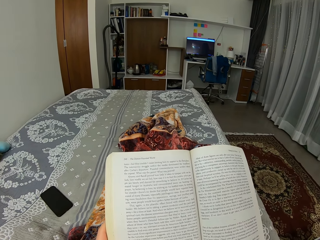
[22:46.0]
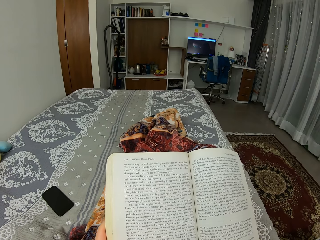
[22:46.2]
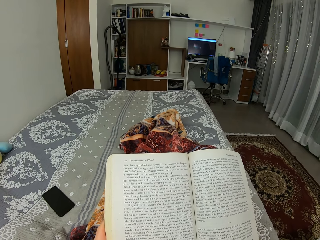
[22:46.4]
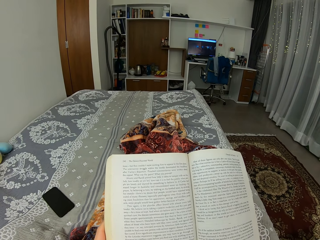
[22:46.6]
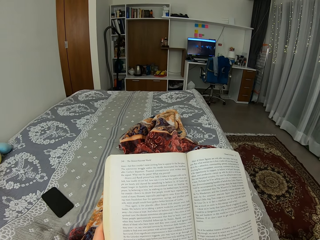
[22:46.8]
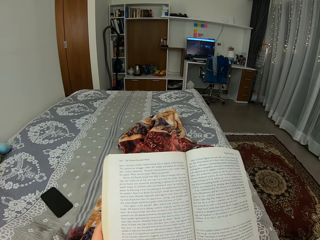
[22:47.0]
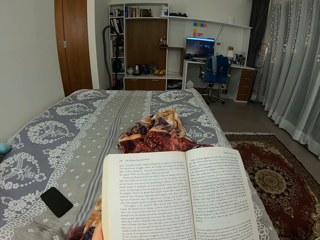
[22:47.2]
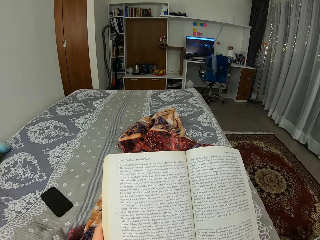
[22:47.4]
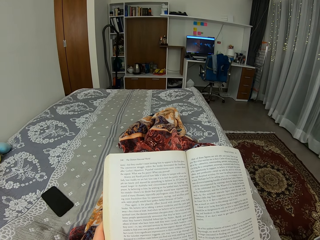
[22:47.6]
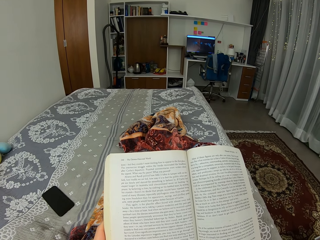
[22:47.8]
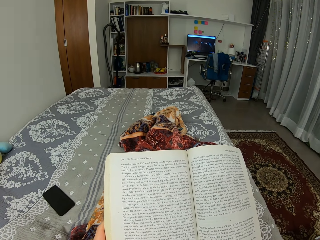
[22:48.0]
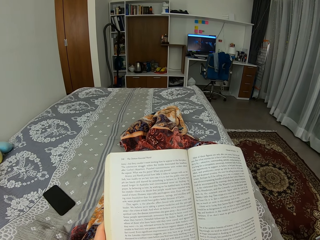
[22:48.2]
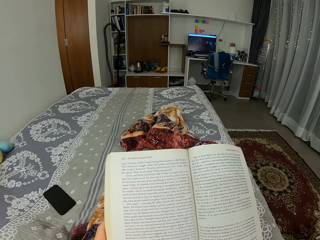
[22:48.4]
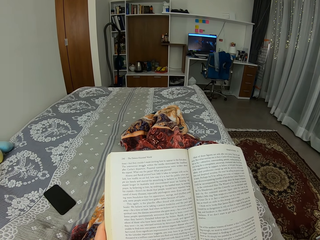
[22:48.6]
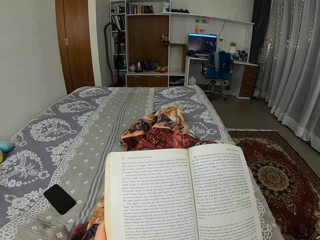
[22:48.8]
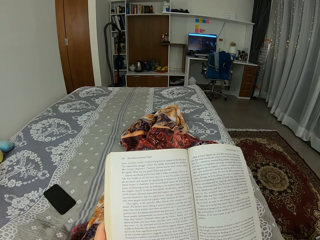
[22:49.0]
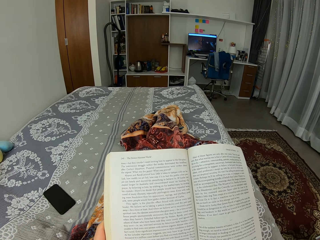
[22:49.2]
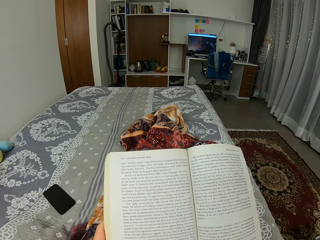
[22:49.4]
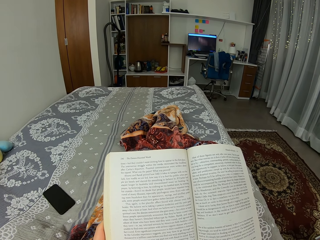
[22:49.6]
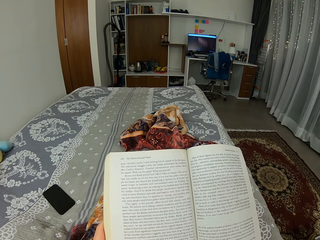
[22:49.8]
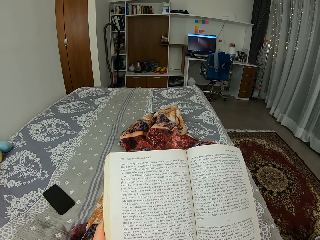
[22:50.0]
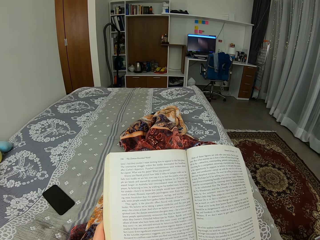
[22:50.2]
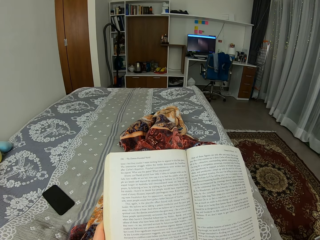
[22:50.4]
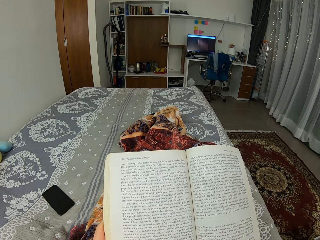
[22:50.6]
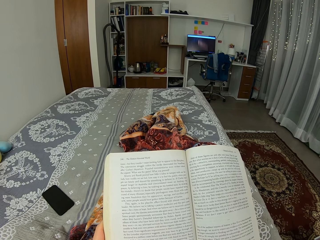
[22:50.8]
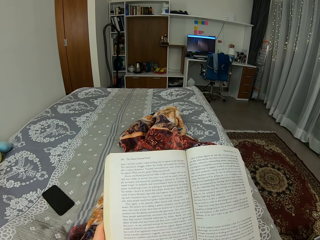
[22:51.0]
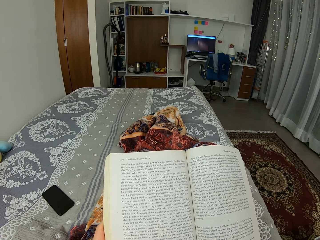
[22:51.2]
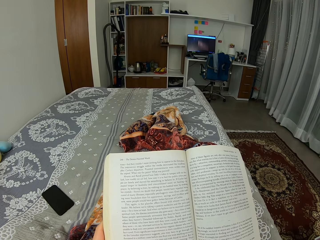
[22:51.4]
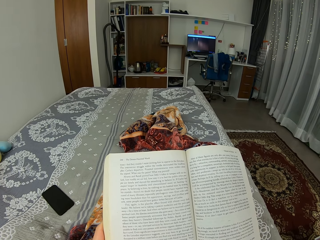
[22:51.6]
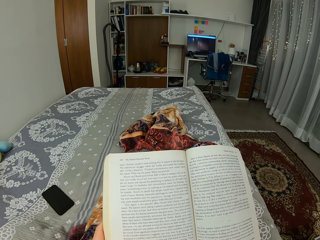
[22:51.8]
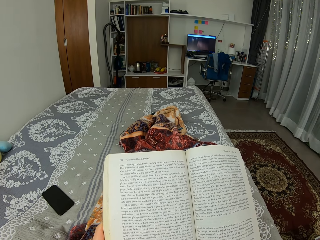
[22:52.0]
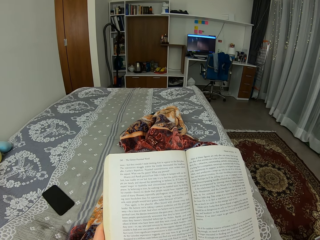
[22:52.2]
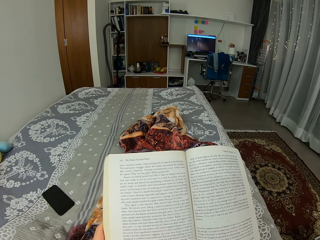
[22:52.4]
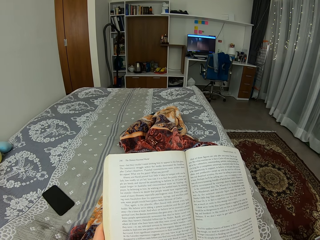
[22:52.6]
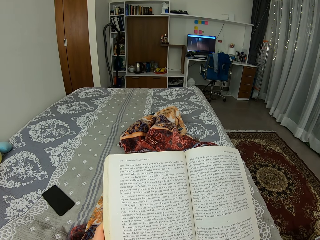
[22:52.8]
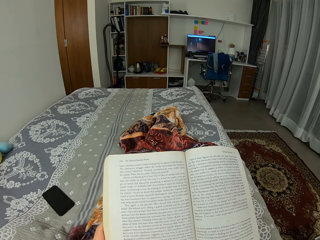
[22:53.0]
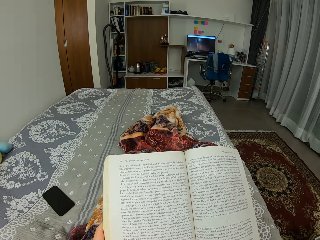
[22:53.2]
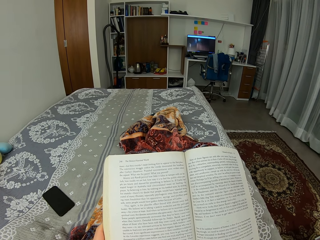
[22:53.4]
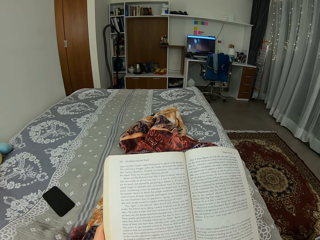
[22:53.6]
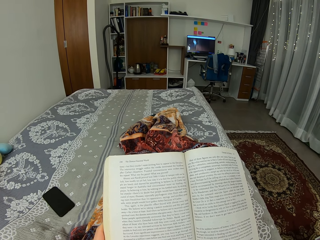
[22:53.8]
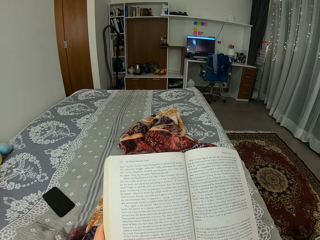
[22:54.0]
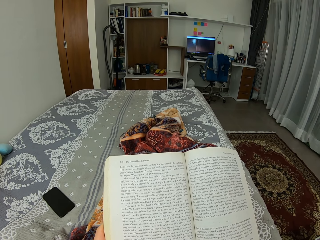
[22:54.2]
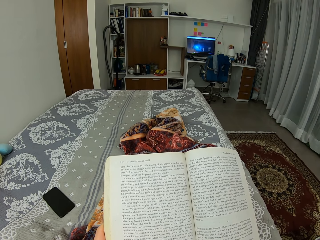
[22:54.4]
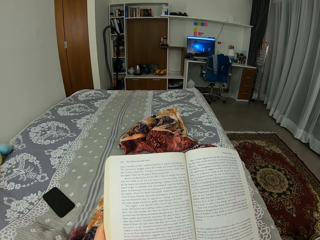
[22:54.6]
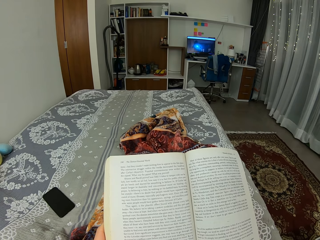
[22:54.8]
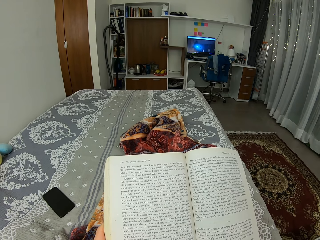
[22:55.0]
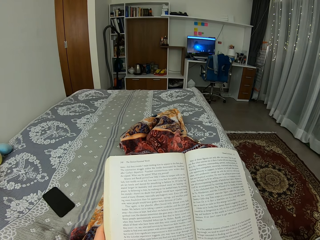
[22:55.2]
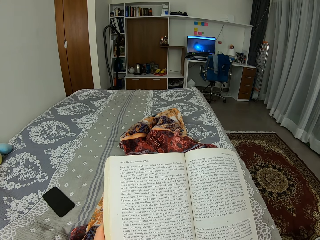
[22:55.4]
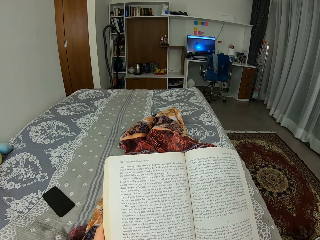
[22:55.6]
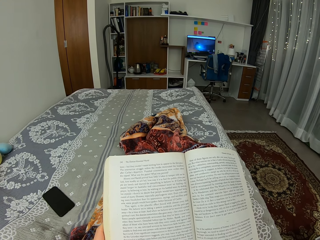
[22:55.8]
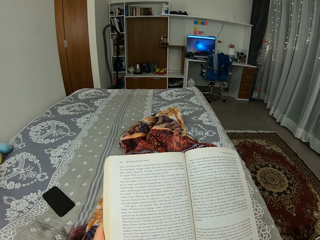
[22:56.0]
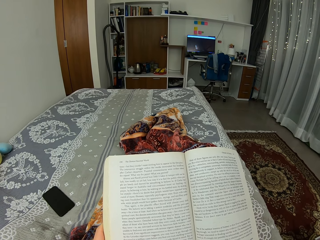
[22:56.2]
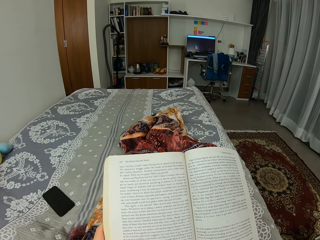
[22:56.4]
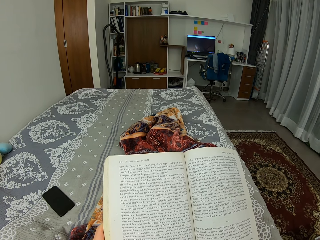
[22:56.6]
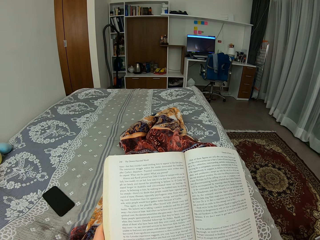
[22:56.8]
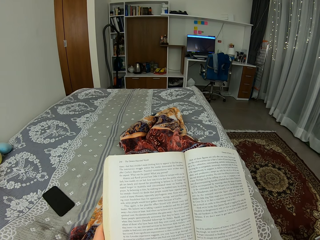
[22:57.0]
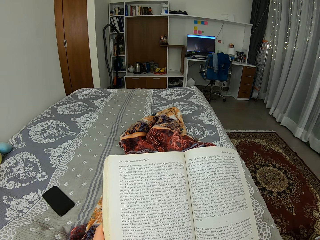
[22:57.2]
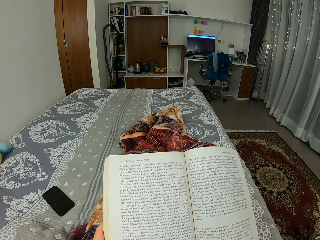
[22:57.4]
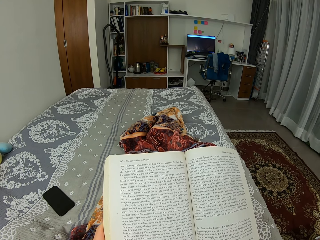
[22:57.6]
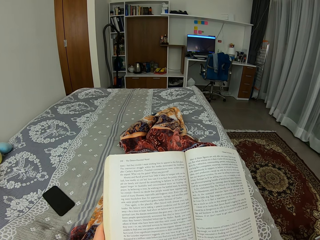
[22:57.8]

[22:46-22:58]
The camera wearer moves the leg.

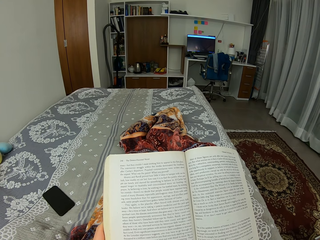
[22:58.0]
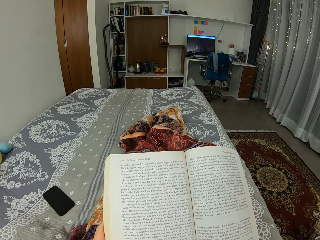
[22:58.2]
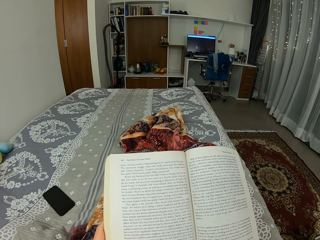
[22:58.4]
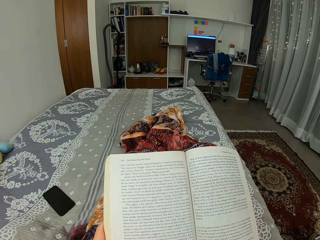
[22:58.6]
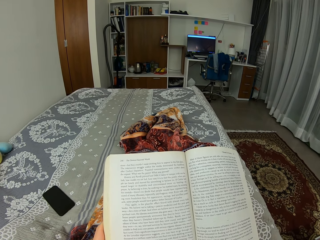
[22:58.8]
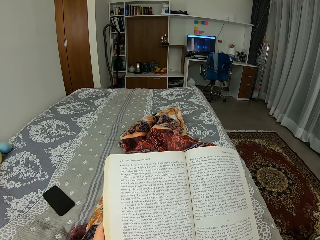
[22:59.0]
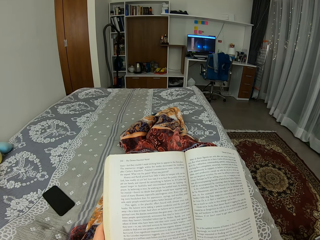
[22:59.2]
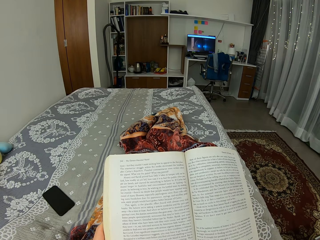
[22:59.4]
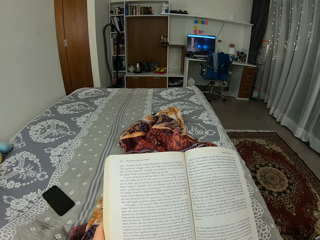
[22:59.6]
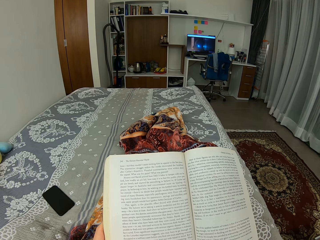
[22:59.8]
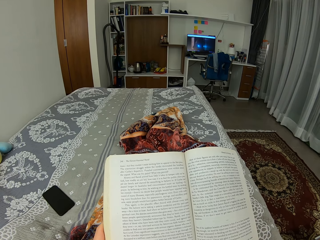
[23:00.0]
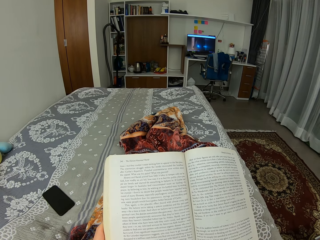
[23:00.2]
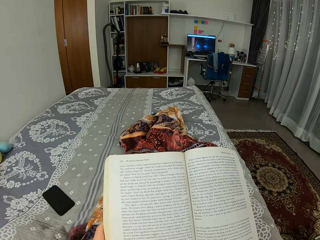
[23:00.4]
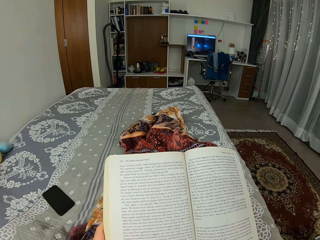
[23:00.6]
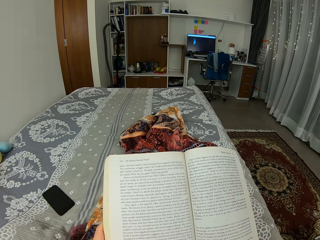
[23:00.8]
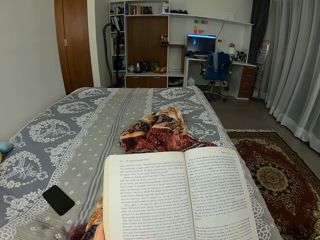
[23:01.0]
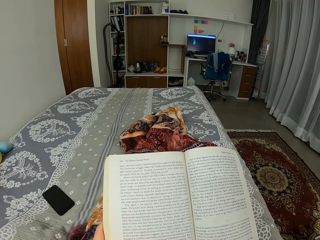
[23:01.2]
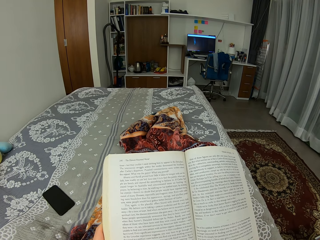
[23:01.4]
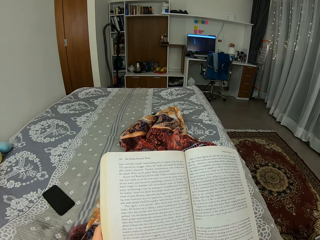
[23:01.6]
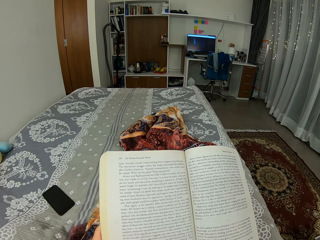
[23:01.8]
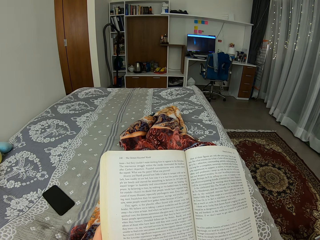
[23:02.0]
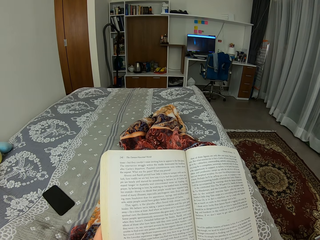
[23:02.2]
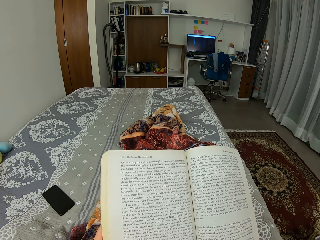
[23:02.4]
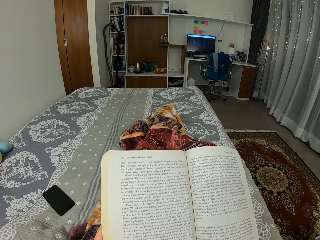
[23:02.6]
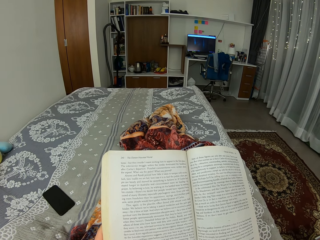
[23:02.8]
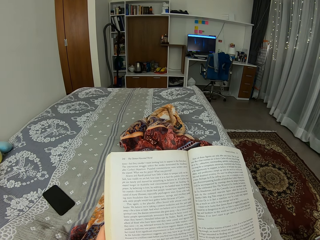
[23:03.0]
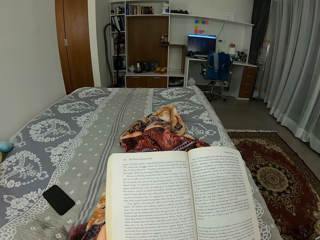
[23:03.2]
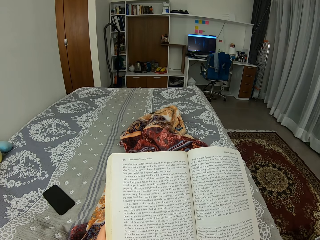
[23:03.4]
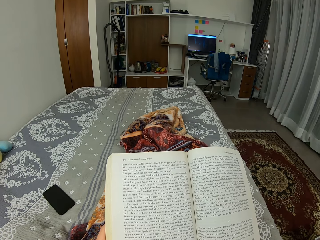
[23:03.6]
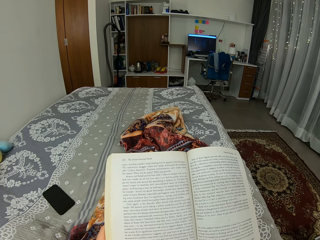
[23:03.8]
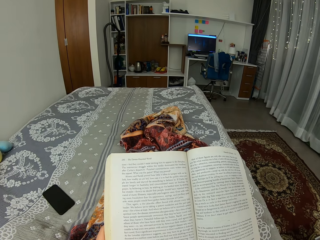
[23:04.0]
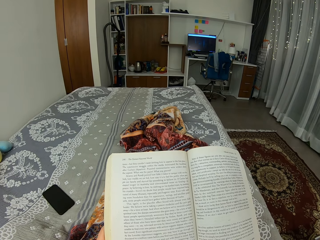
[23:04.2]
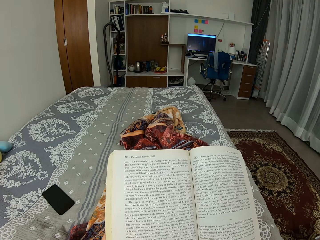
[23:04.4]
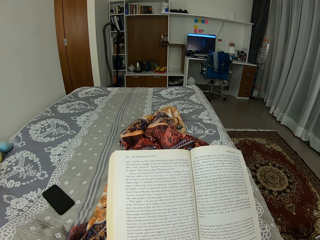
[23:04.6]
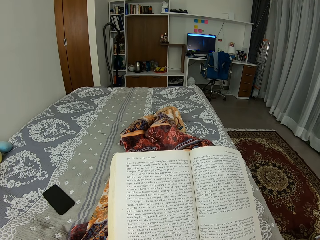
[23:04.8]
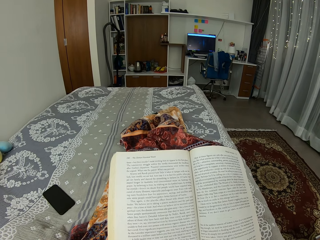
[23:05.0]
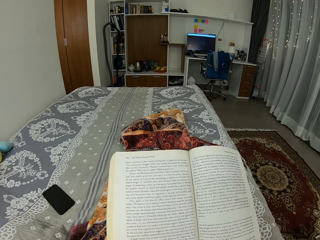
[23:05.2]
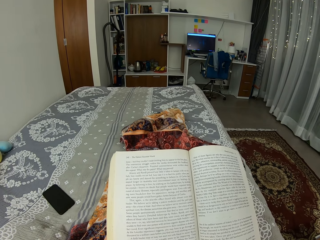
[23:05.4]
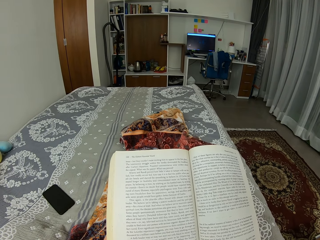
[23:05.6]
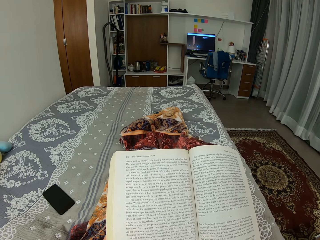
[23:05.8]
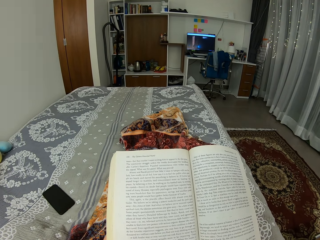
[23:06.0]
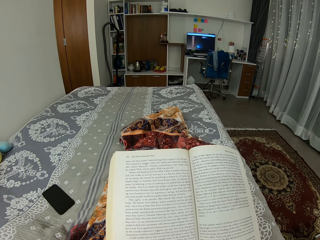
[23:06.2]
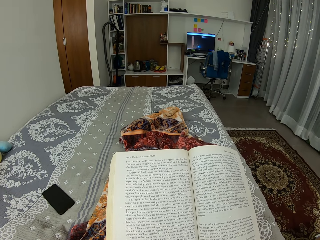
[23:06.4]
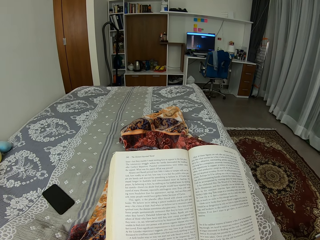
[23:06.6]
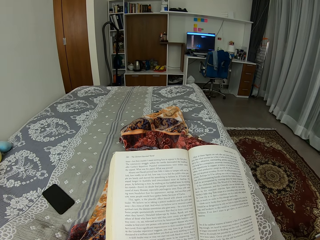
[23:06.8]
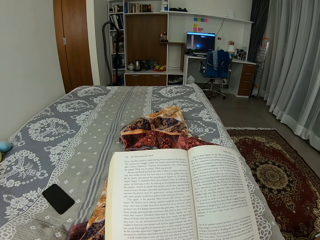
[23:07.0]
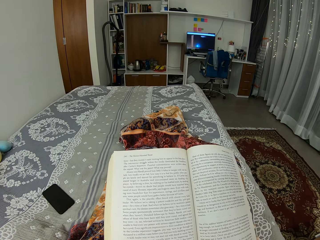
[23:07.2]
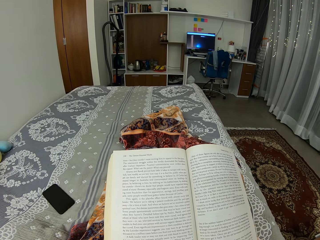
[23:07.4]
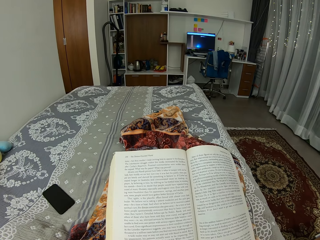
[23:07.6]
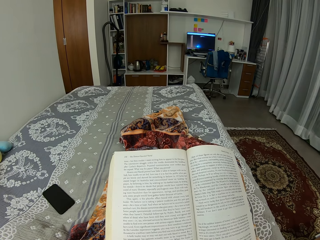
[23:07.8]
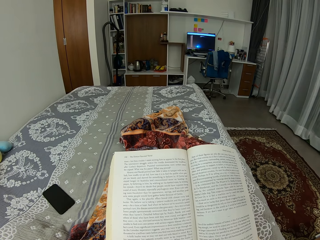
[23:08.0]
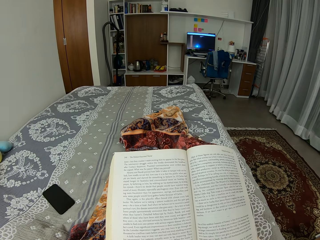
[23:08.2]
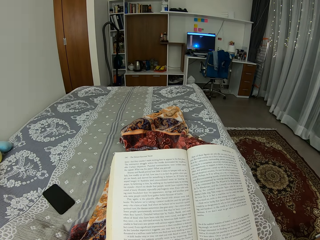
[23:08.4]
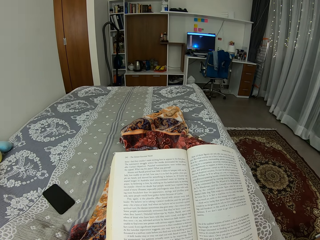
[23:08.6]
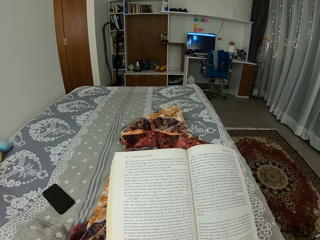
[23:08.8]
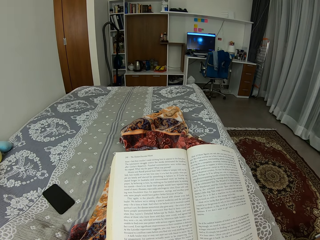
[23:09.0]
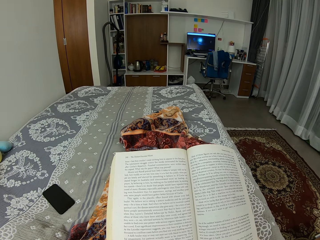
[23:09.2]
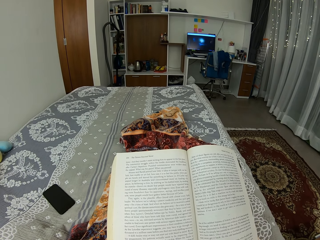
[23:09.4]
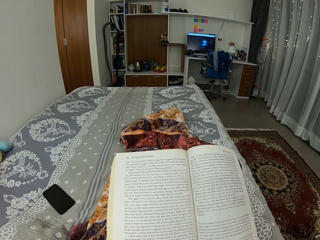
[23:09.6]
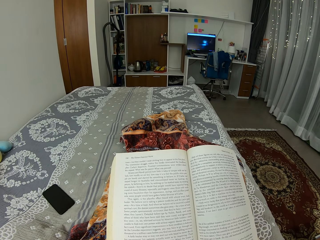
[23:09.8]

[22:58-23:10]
The camera wearer moves the legs.
